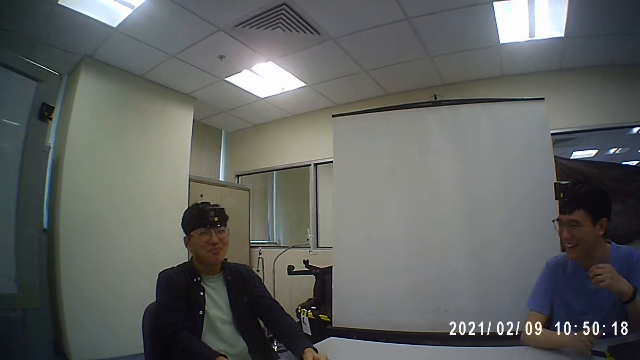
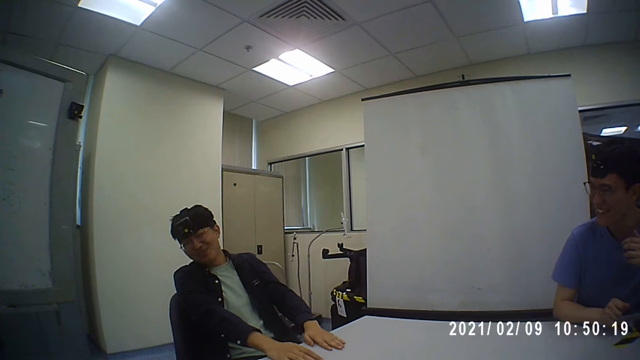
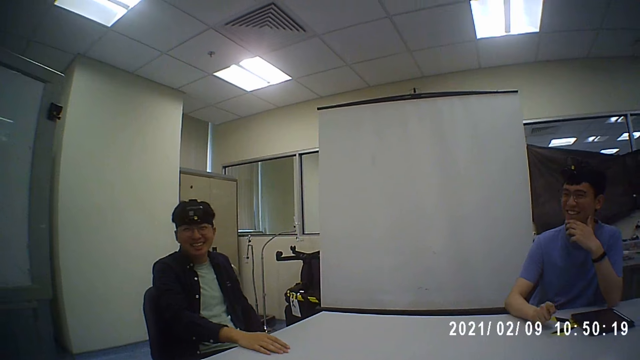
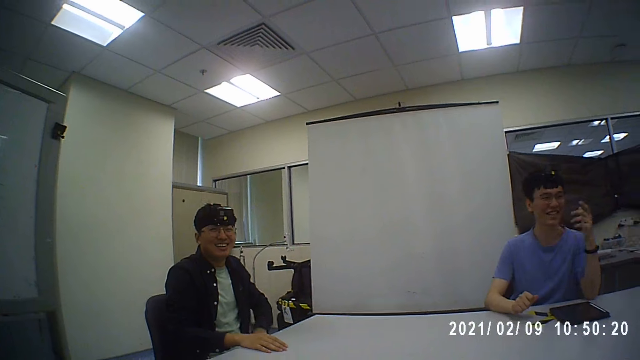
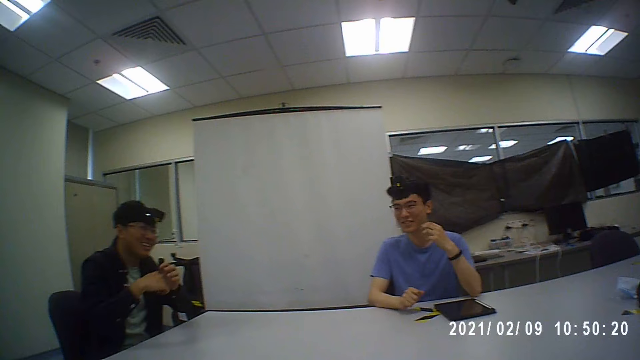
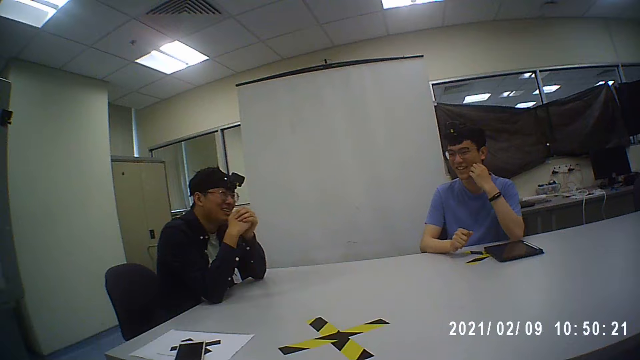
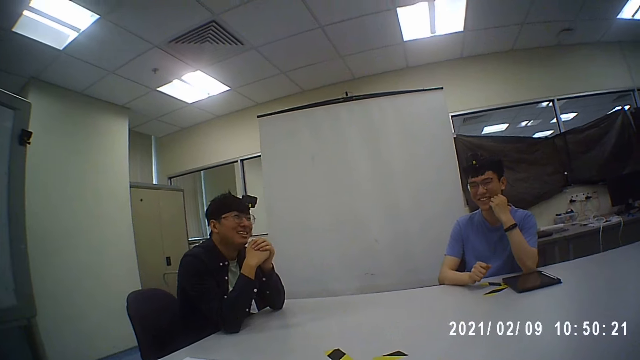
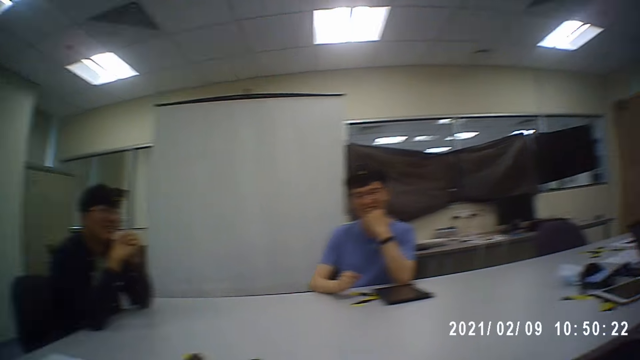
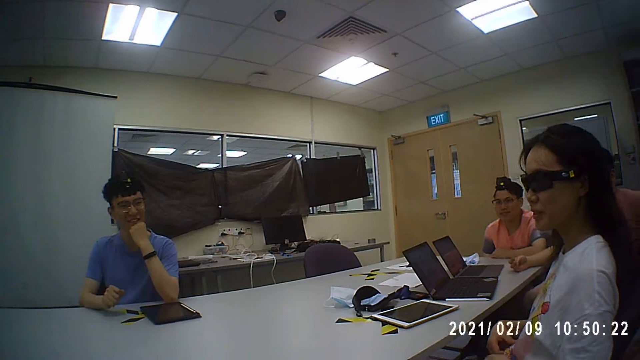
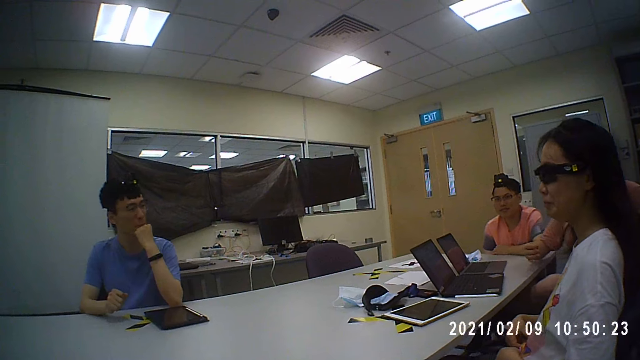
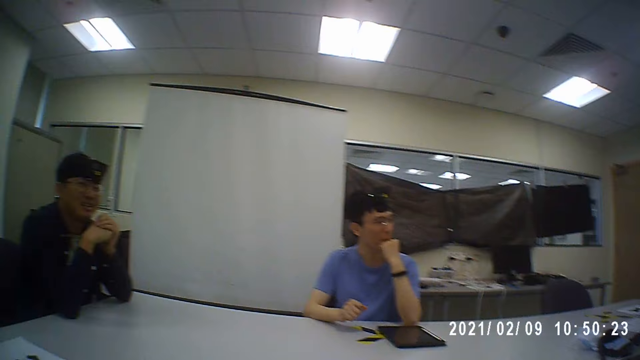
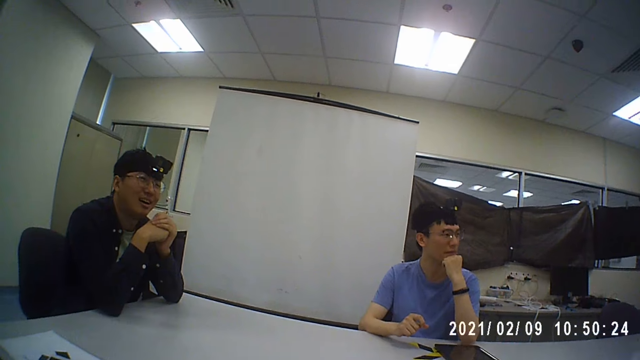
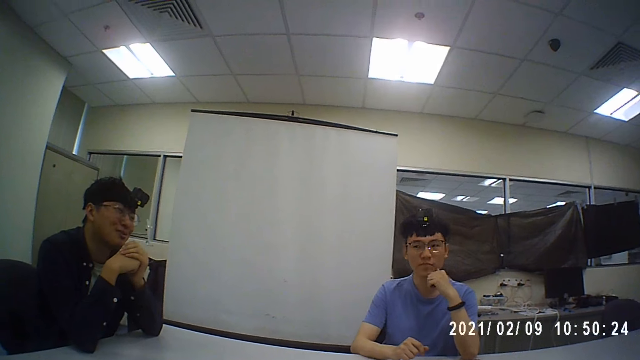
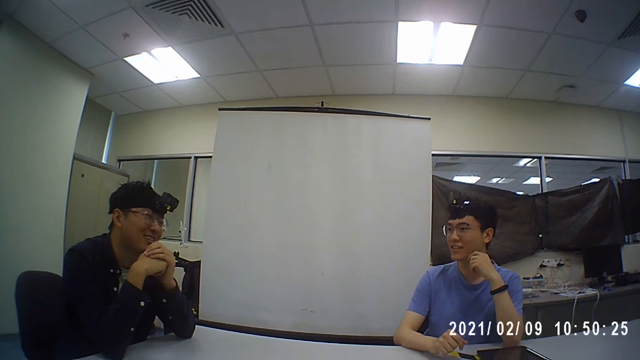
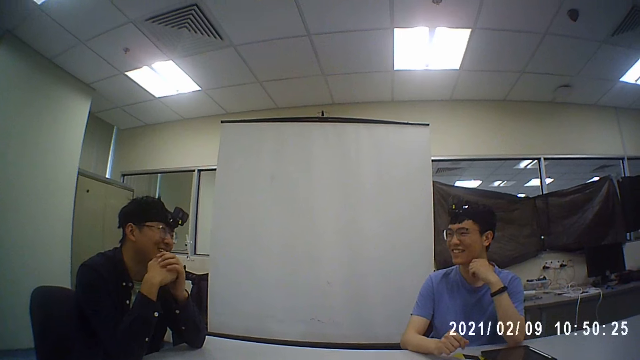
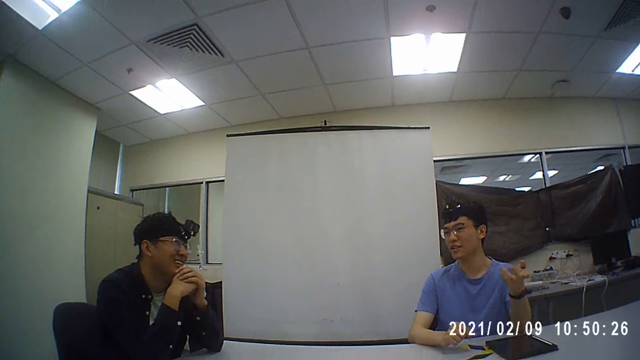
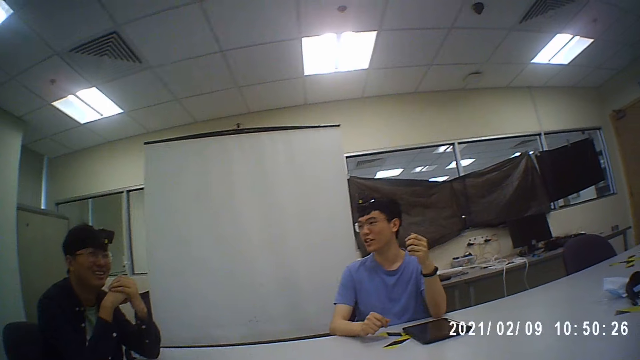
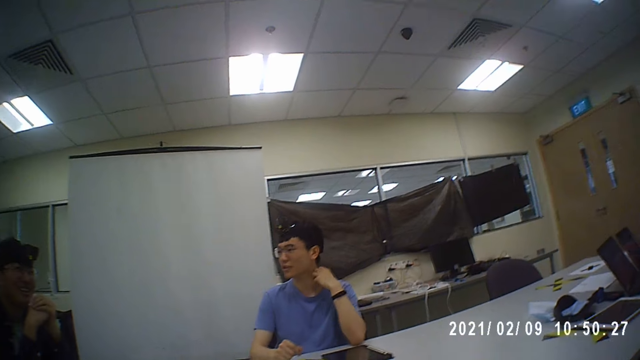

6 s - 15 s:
A man holds his mouth, moves his hand and places his hands together. The camera wearer converses with five men and a woman.

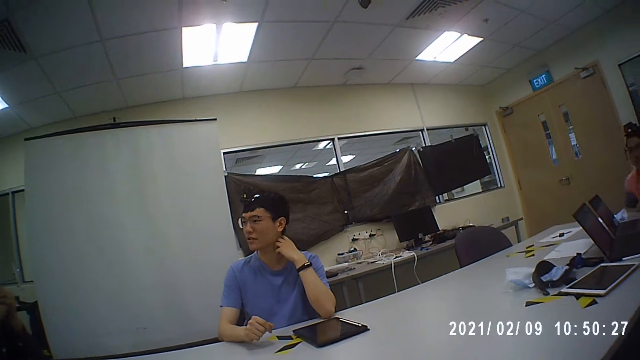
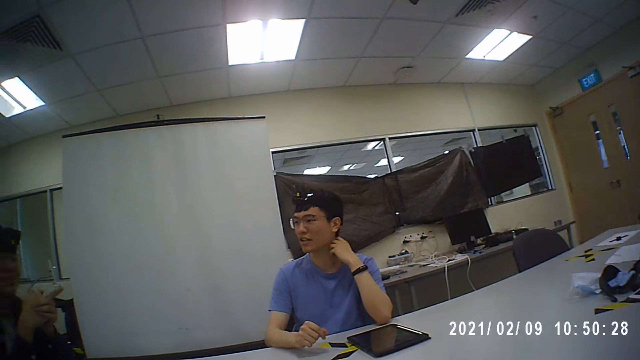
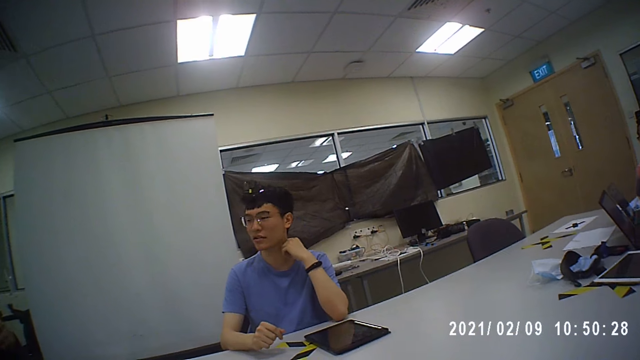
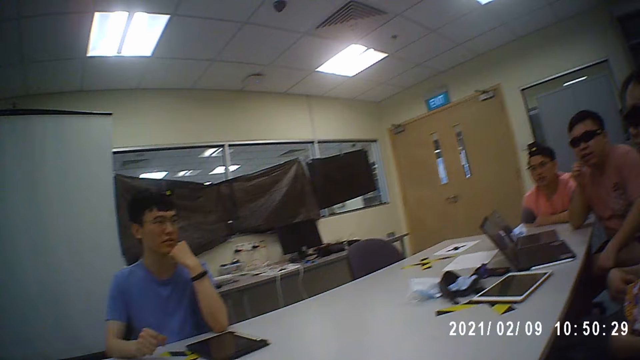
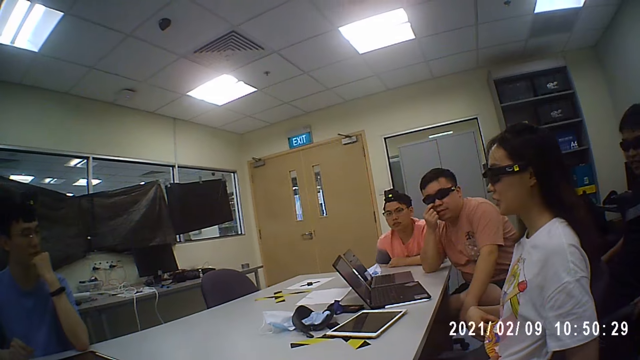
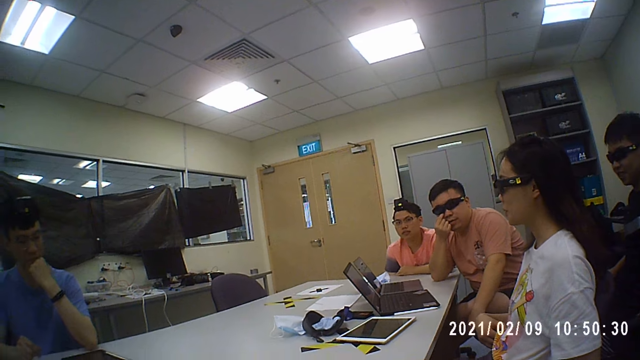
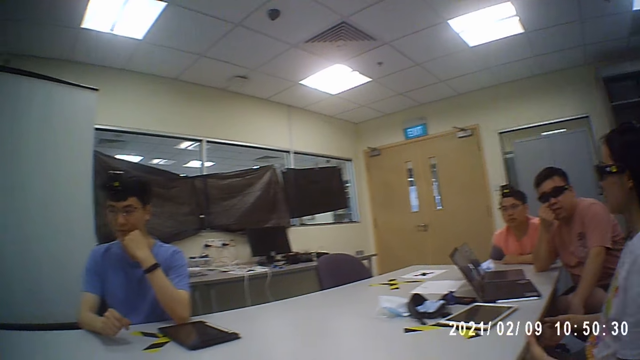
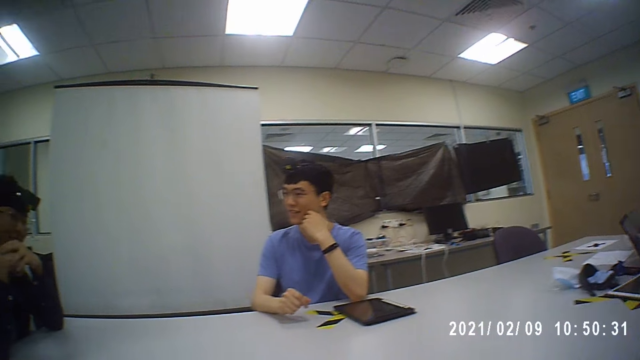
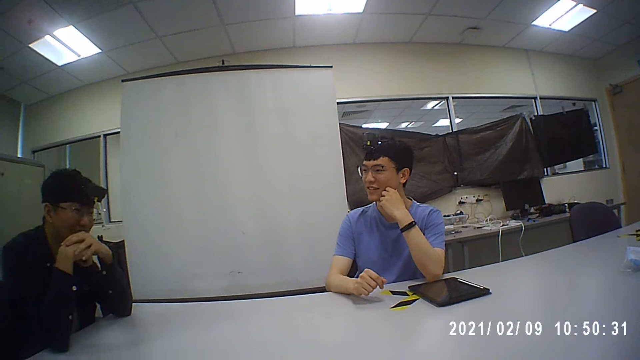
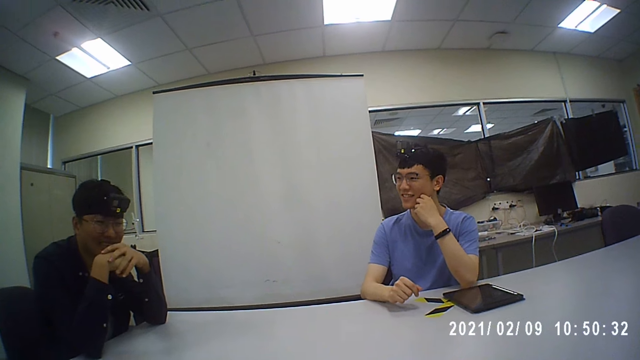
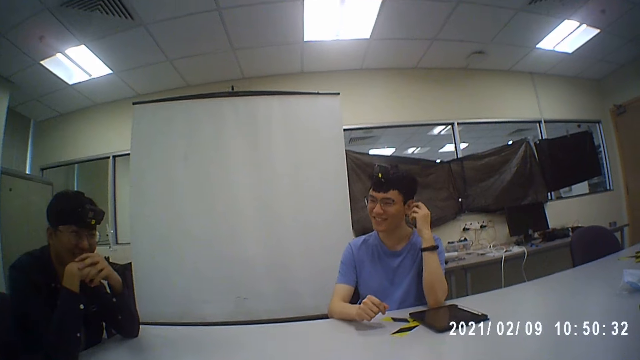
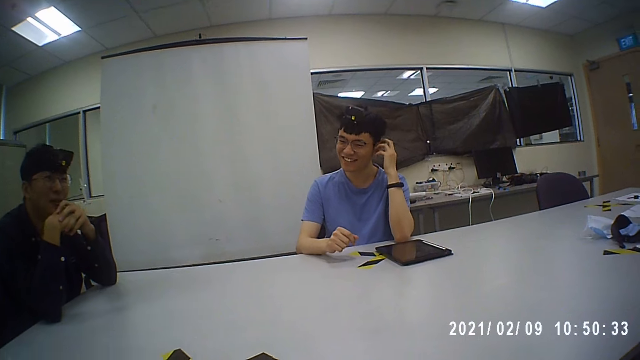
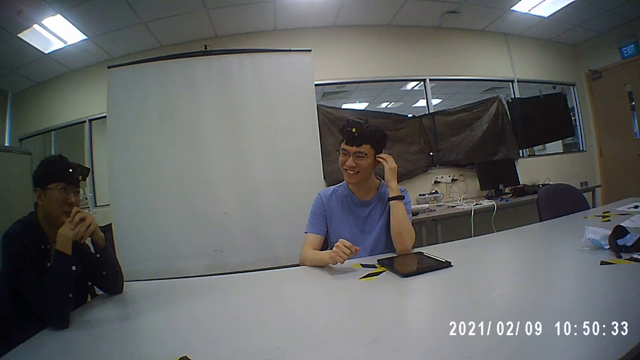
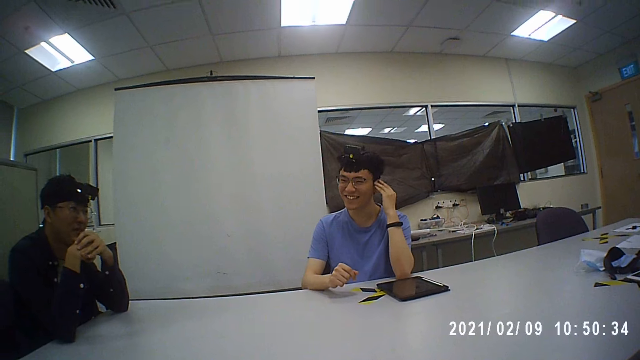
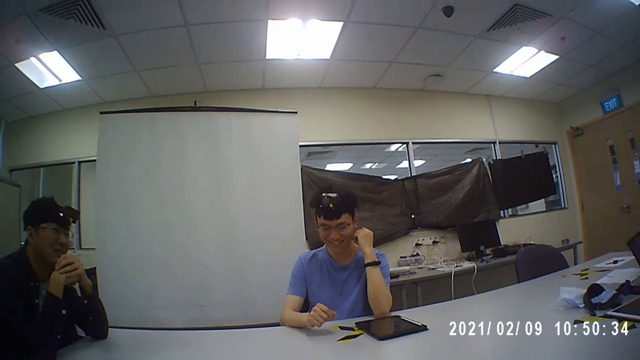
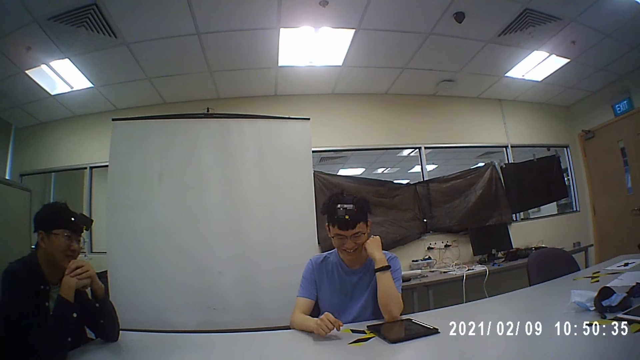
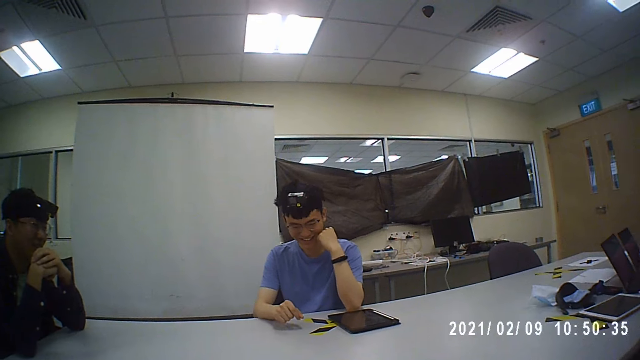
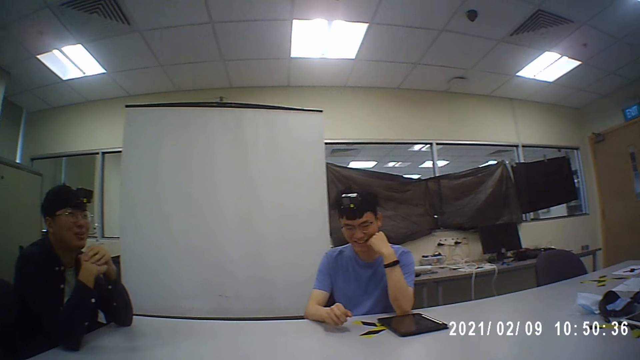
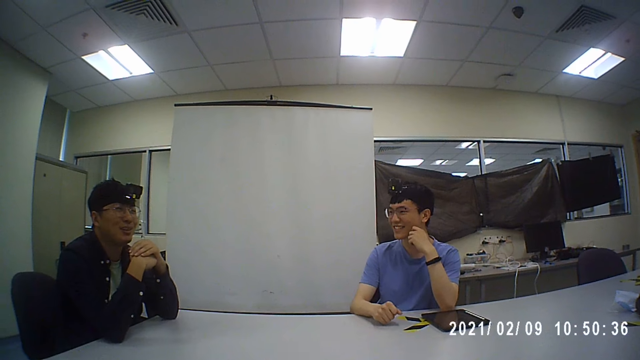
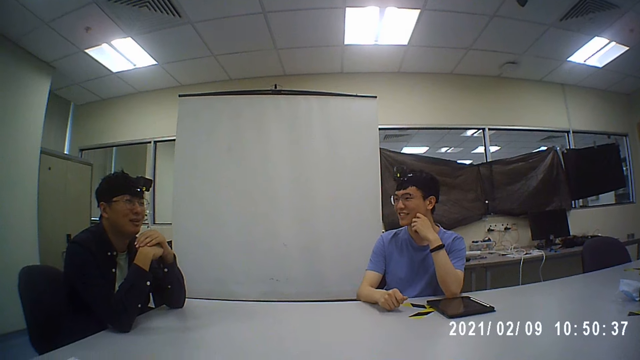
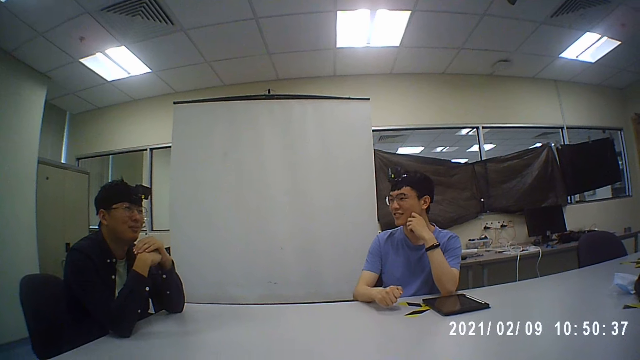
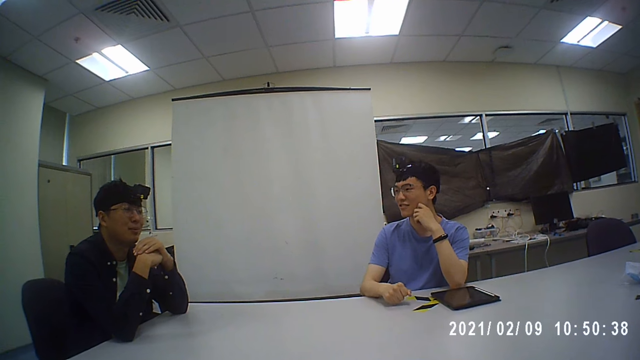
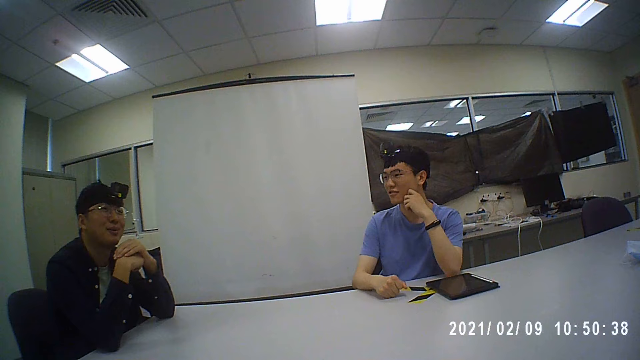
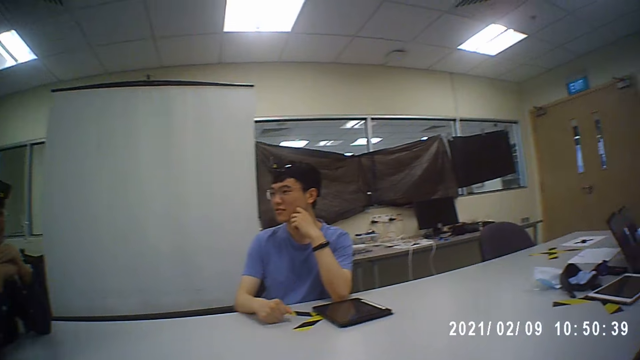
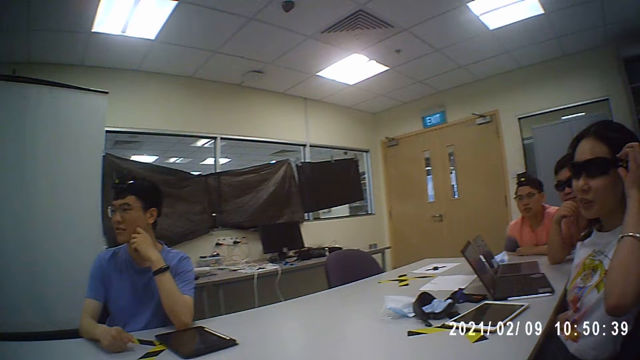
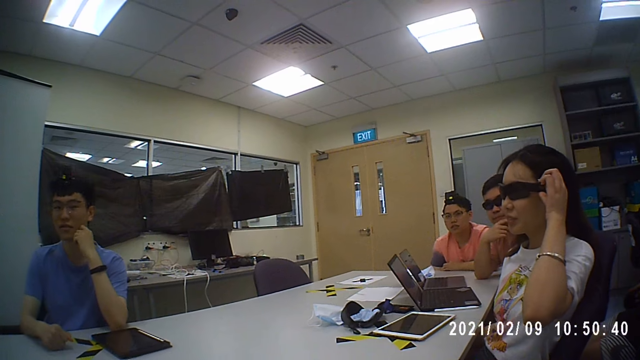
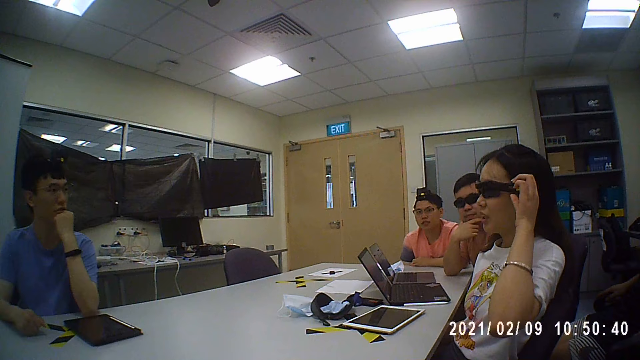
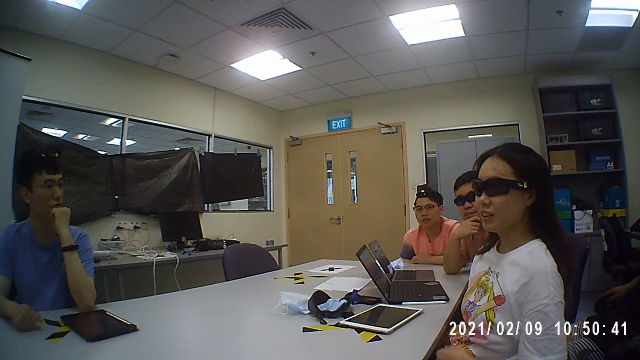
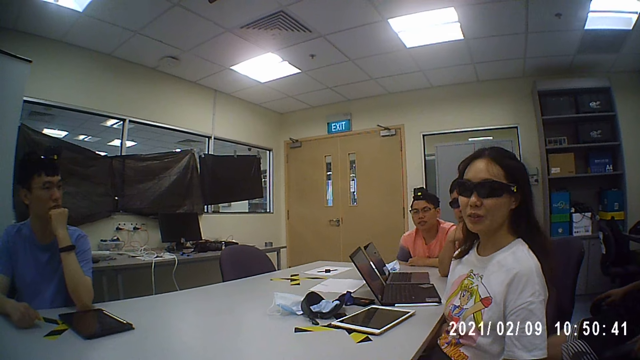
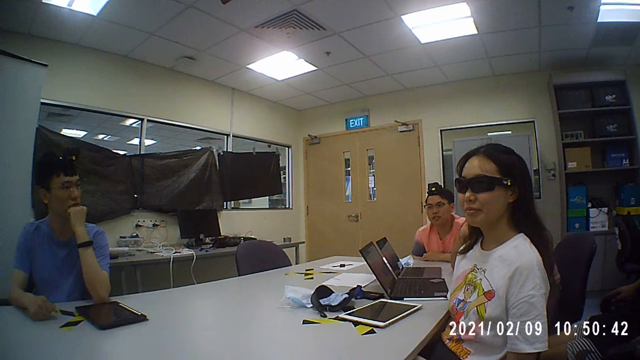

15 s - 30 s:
A man touches his eye. The camera wearer converses with five men and a woman. Another man scratches his head. The camera wearer converses with the men and the woman. The woman holds her glasses. The camera wearer converses with the men and the woman.
